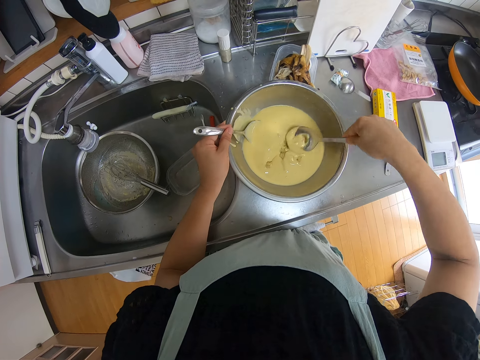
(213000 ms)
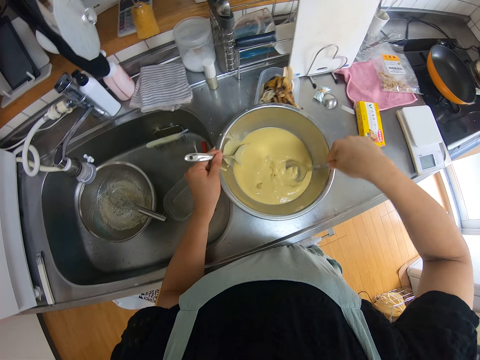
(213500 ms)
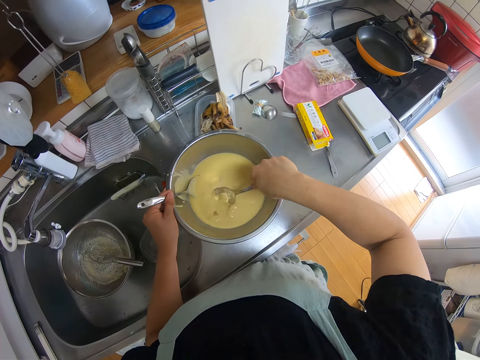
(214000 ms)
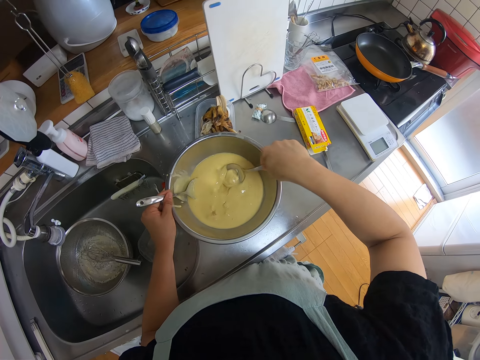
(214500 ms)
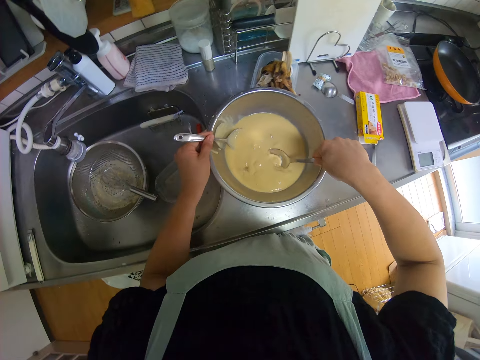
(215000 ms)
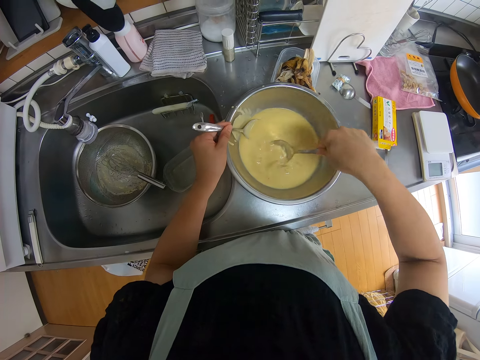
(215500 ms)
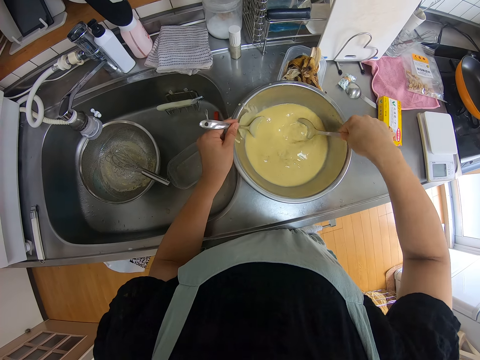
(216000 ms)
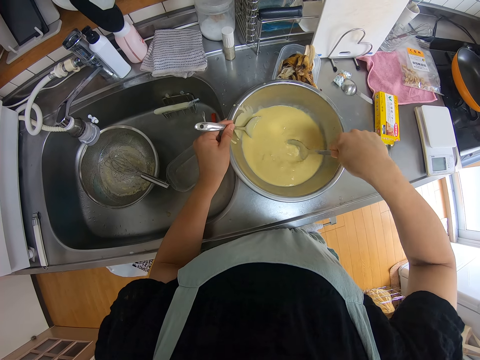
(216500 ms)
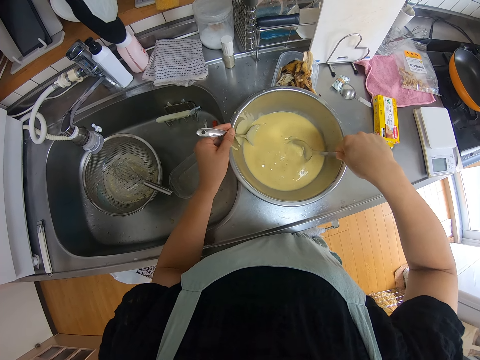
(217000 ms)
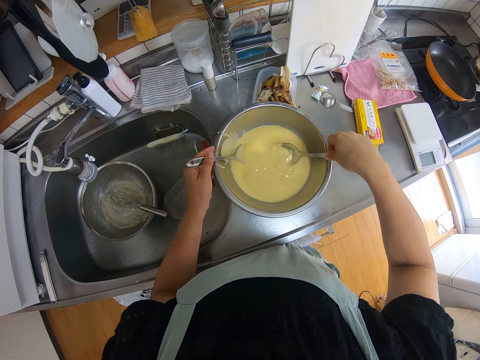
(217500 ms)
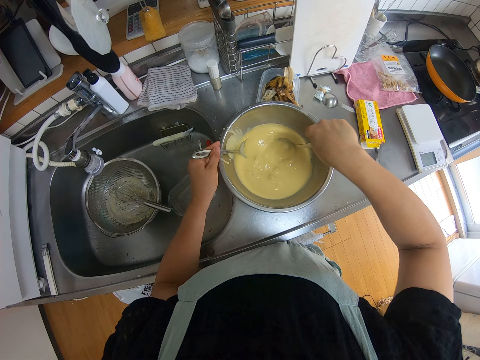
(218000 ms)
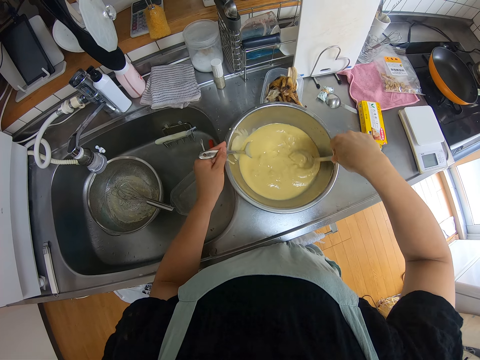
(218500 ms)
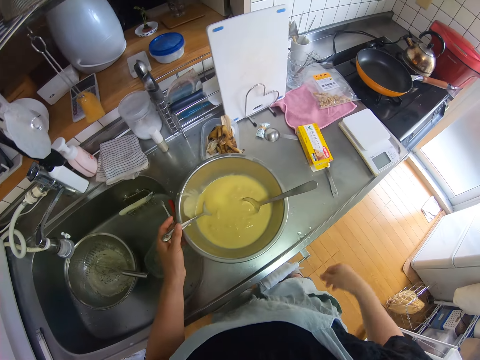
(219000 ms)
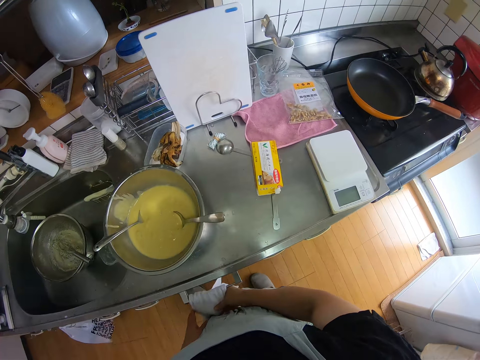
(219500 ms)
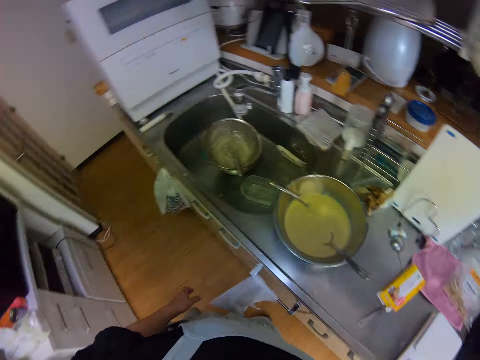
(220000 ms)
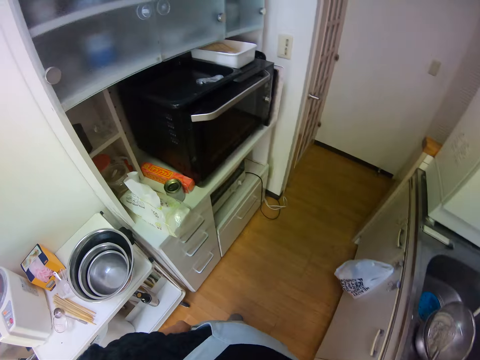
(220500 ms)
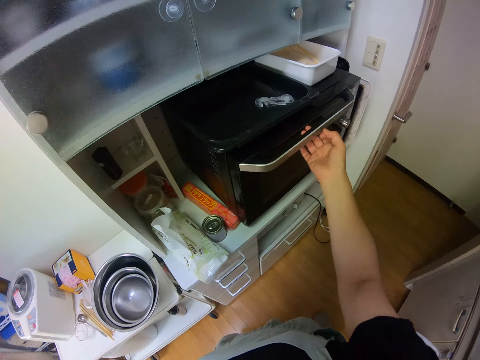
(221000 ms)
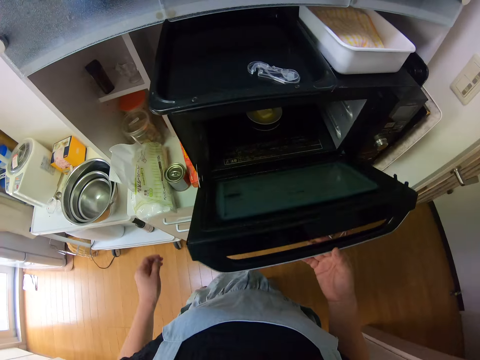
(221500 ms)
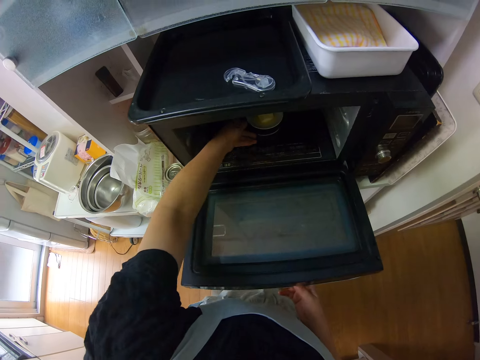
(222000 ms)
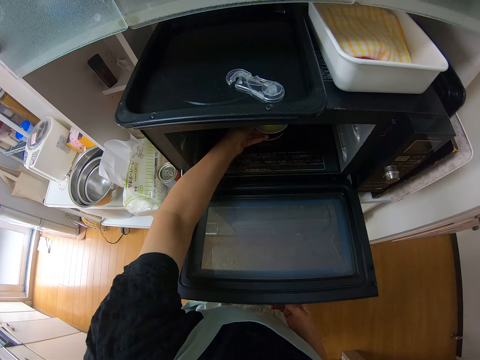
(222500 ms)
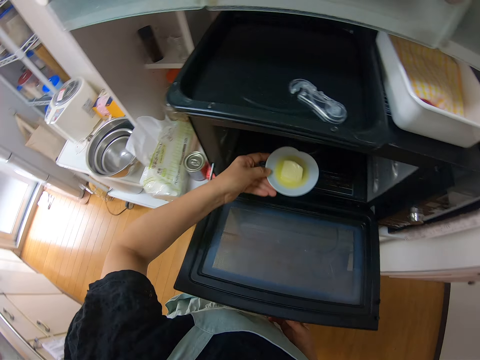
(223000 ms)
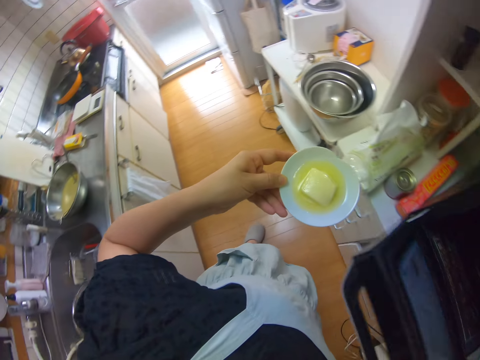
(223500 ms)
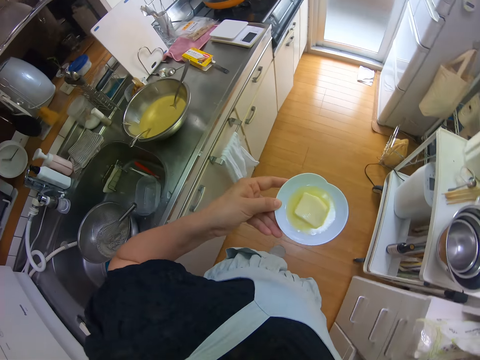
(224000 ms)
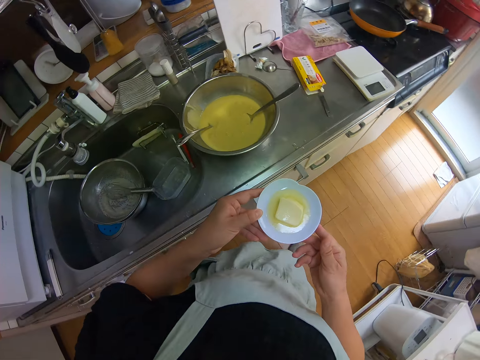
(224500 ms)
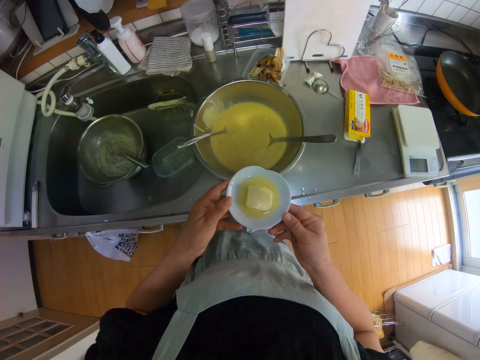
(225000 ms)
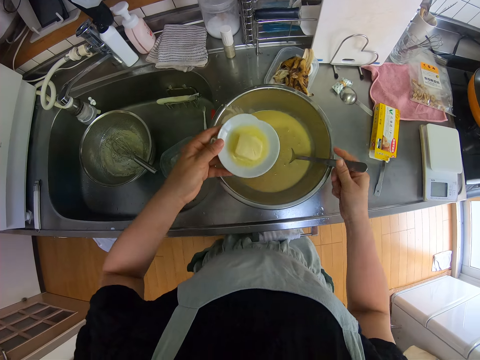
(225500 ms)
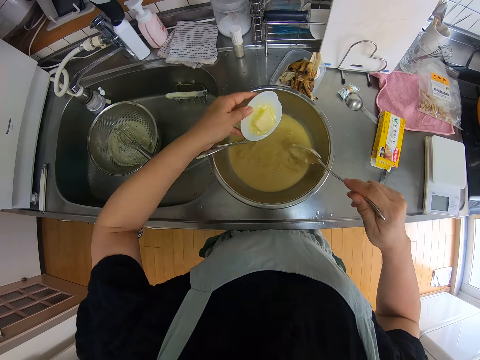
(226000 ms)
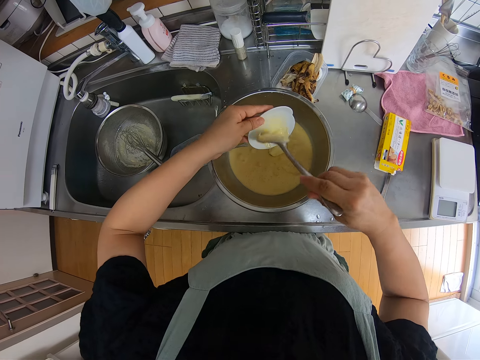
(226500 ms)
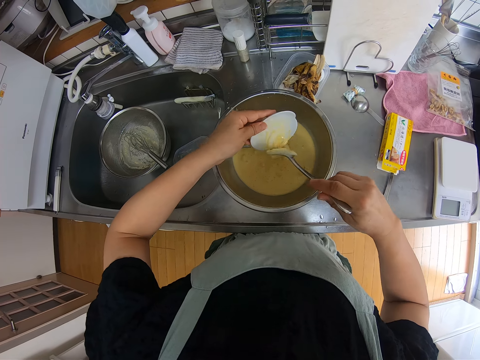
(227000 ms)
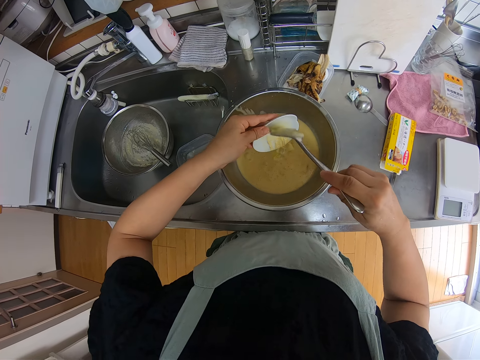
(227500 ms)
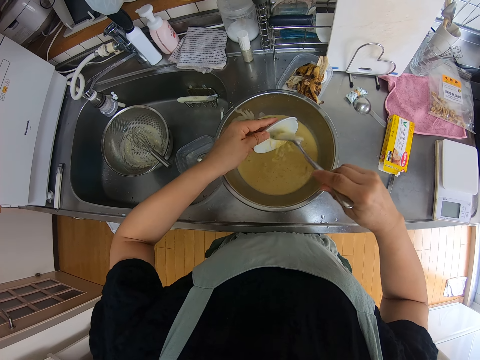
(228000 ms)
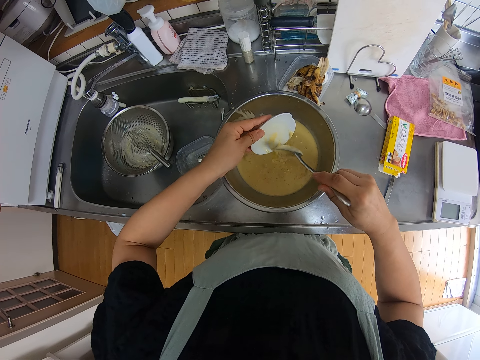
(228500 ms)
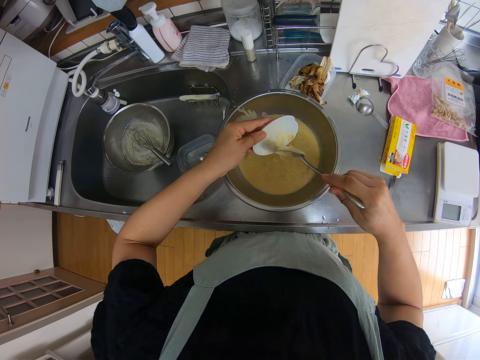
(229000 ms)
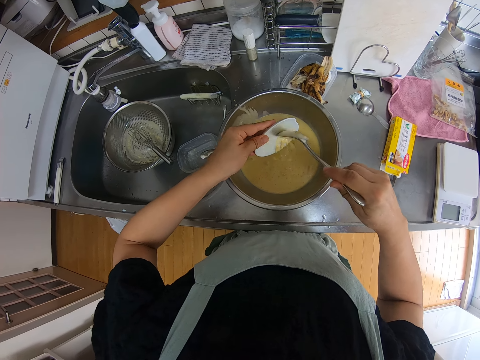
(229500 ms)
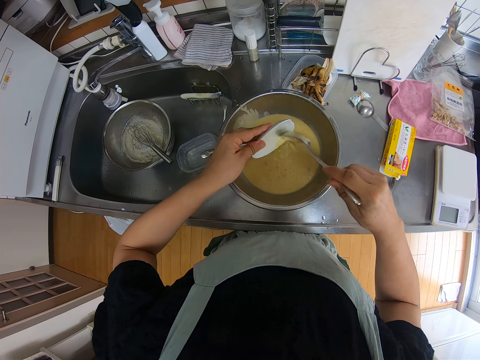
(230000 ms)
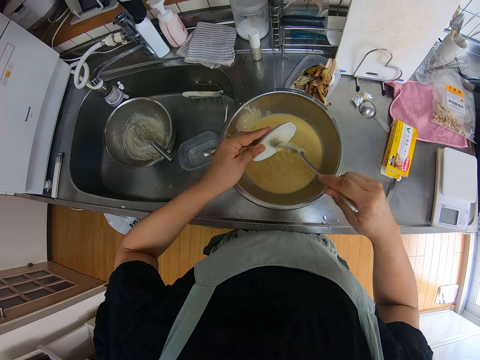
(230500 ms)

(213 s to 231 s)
The camera wearer cleans her hands with a towel. She touches the towel. She turns towards a microwave oven. She opens the microwave oven. She removes a plate of melted butter from the microwave oven. She closes the microwave oven. She turns towards the bowl of batter. She lifts up the spoon from the batter with her right hand. She pours the melted butter into the batter.

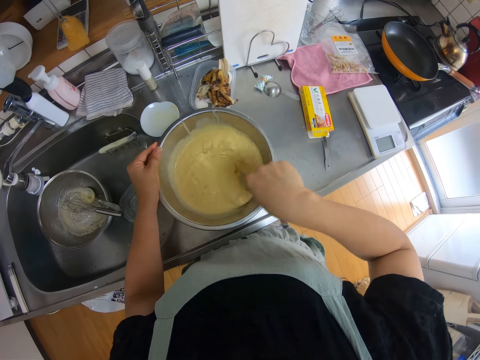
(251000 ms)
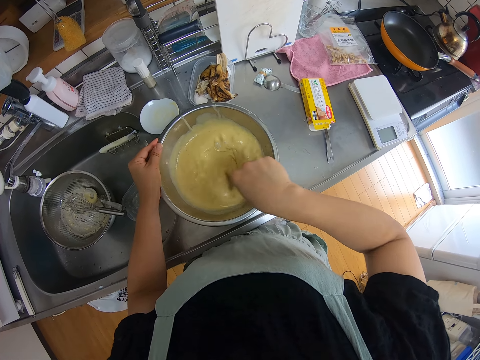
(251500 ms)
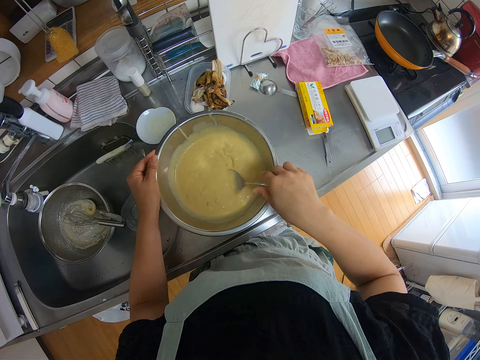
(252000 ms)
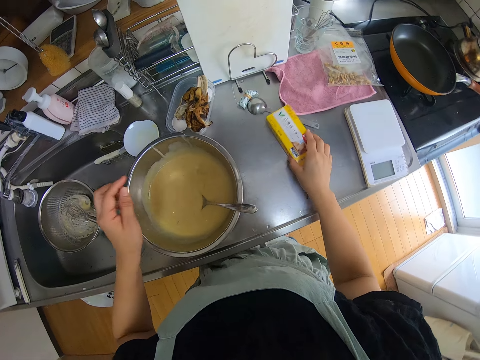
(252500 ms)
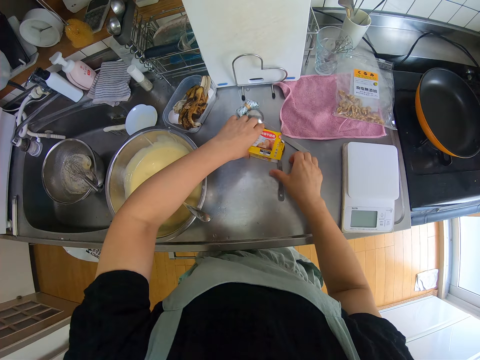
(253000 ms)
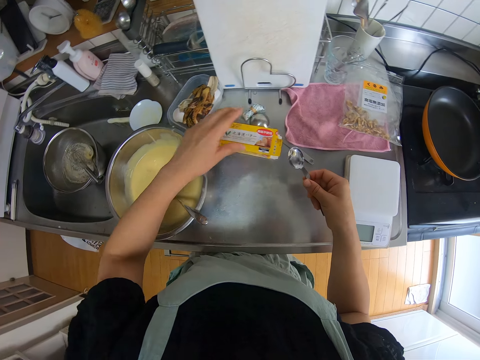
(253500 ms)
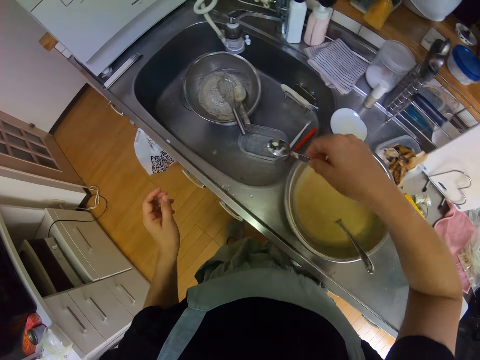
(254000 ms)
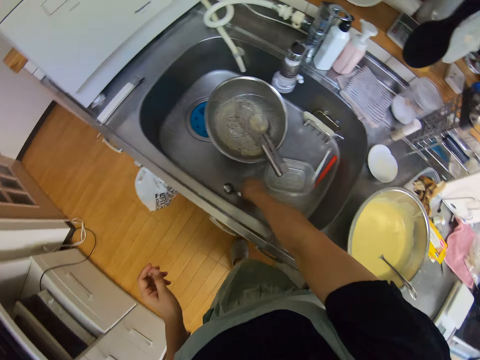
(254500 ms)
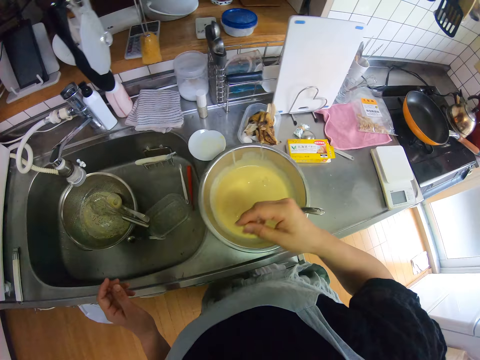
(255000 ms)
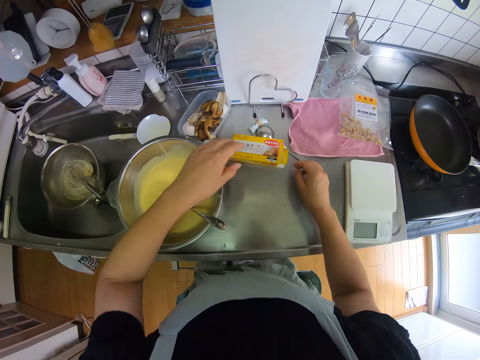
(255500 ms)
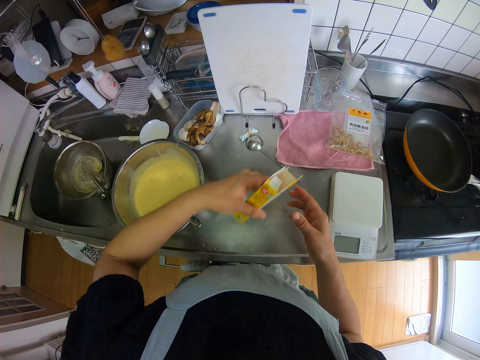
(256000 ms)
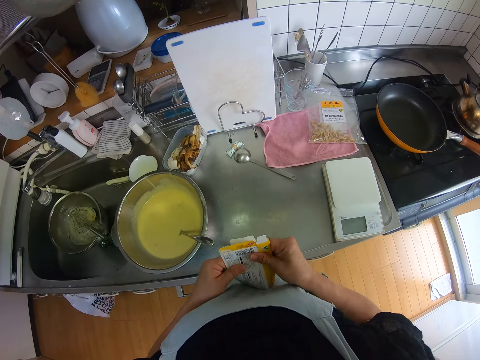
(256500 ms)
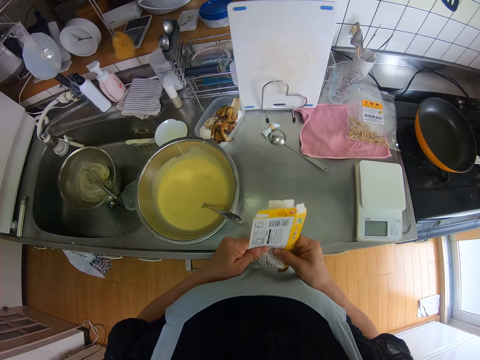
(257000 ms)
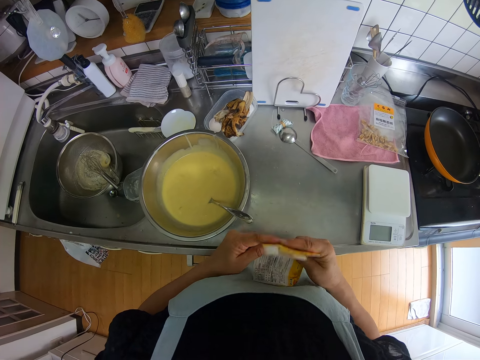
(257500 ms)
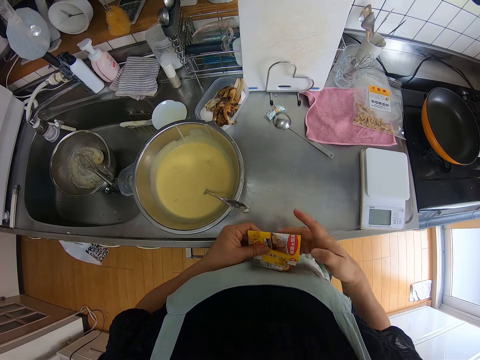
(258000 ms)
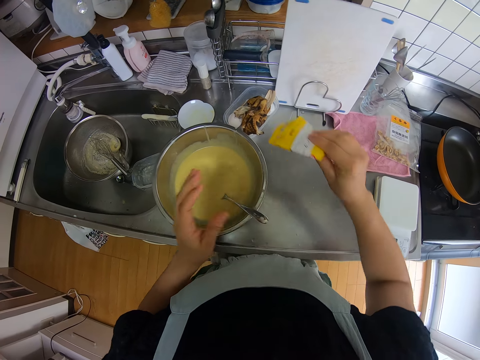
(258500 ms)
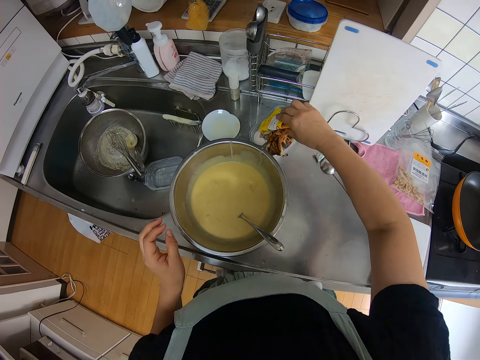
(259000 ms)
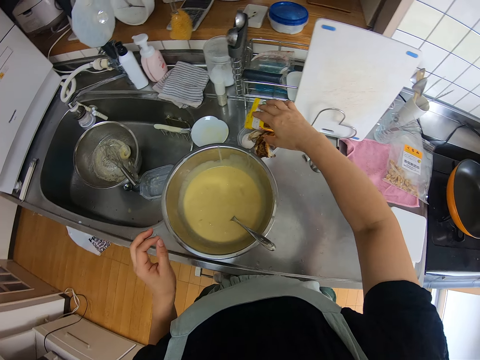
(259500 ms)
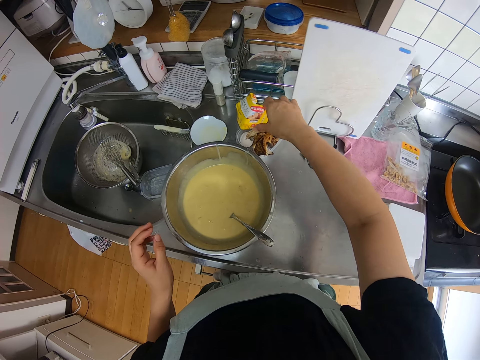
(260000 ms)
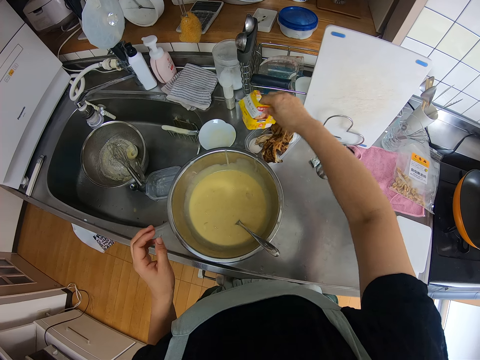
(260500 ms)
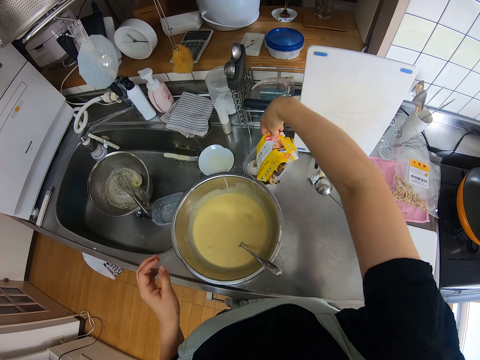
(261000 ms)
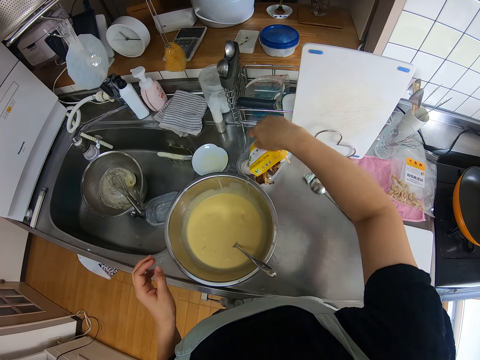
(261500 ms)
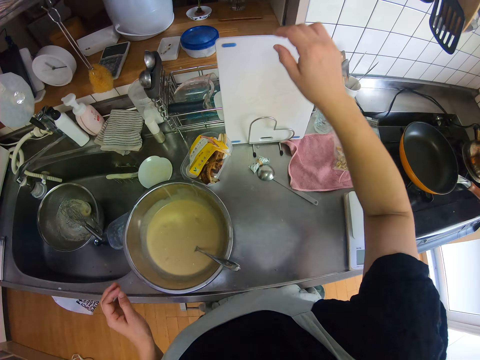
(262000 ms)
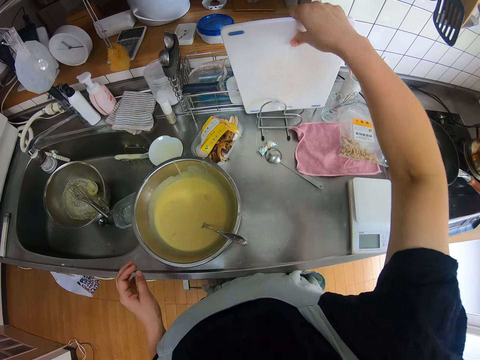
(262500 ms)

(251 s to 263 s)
The camera wearer moves a yellow pack or box on the kitchen worktop. She holds the box. She lifts up a spoon from the yellow pack. She drops the spoon into the sink. She picks up the yellow pack from the kitchen worktop. She presses the yellow pack with her hands. She folds the yellow pack. She drops the yellow pack. She puts the bowl on the bowl. She lifts up a chopping board from a plate rack to the kitchen worktop.
